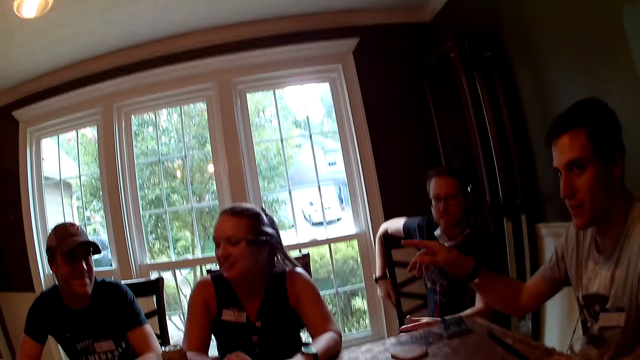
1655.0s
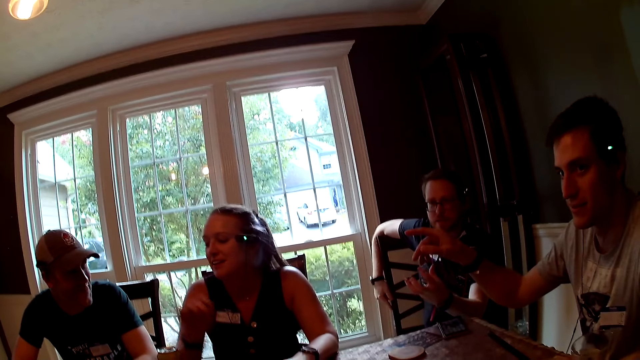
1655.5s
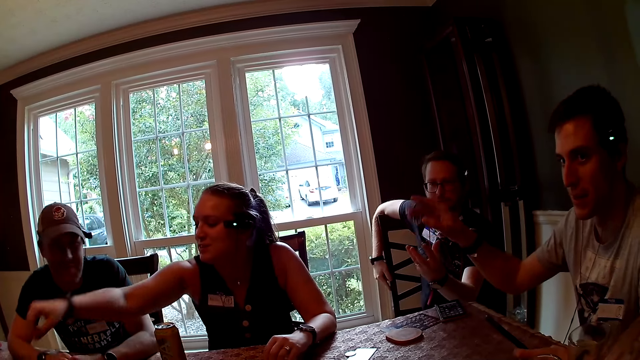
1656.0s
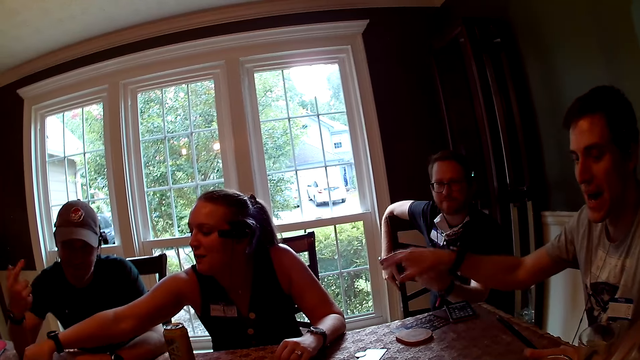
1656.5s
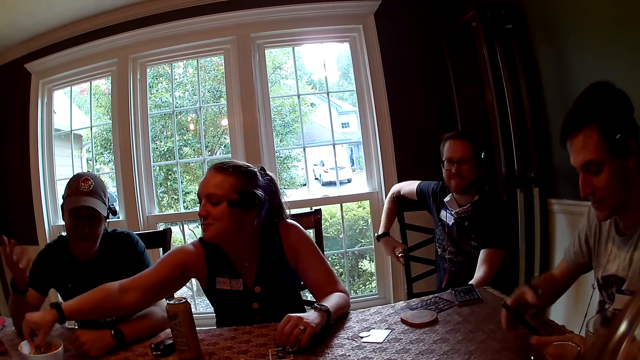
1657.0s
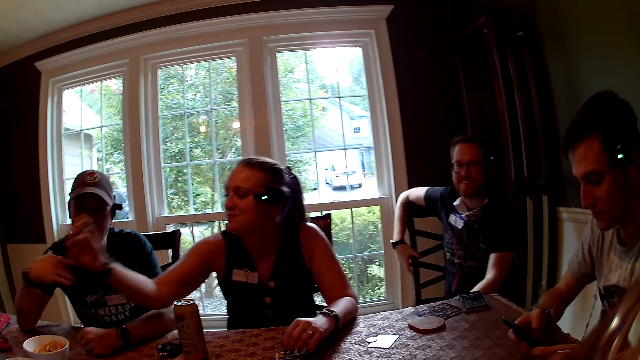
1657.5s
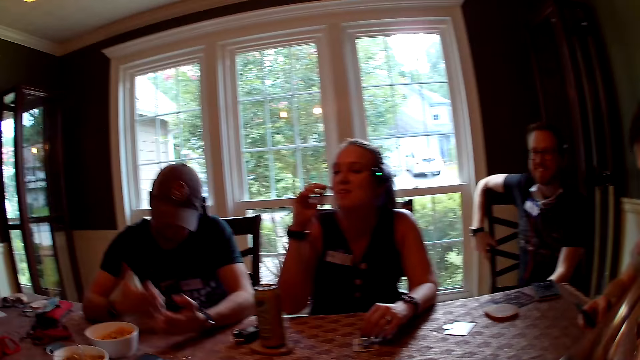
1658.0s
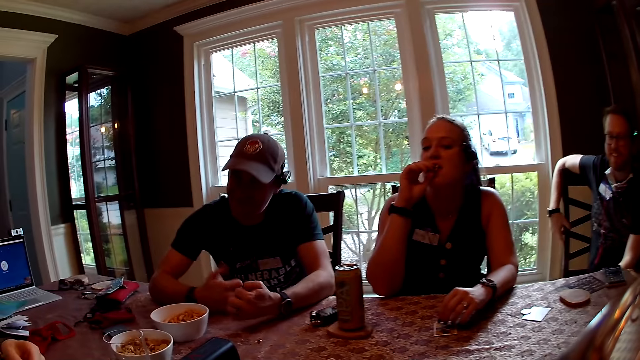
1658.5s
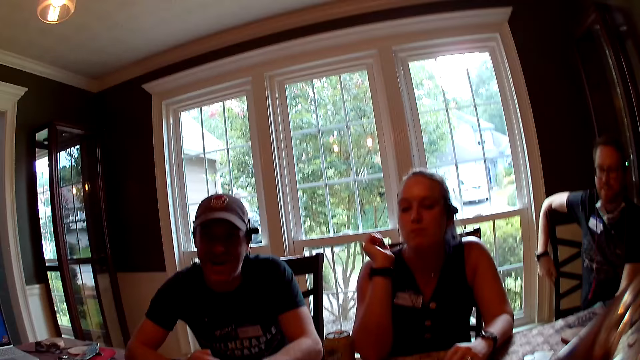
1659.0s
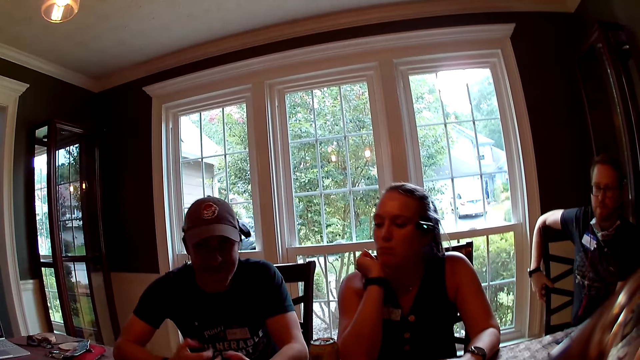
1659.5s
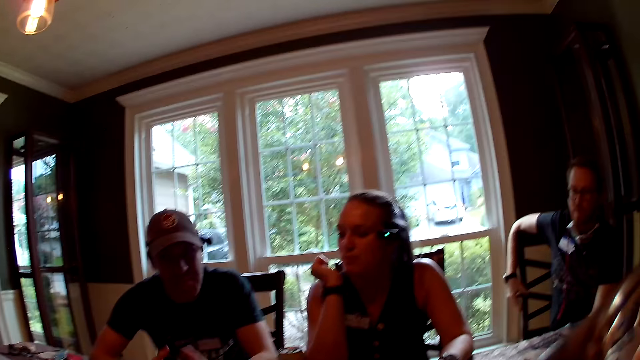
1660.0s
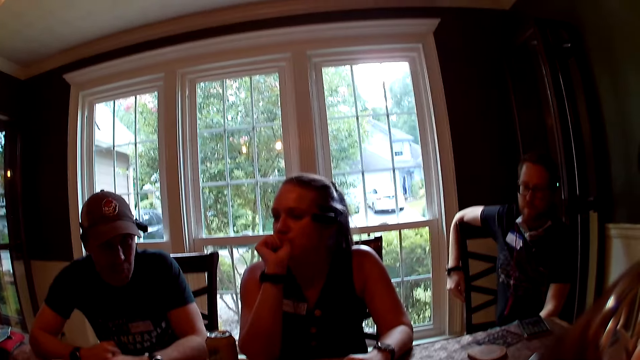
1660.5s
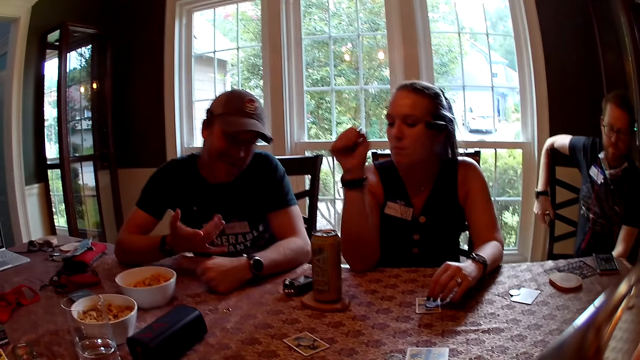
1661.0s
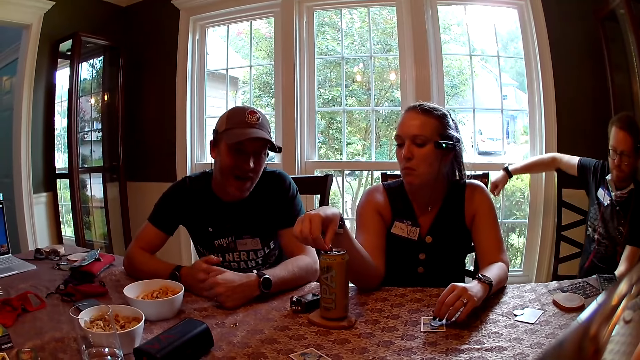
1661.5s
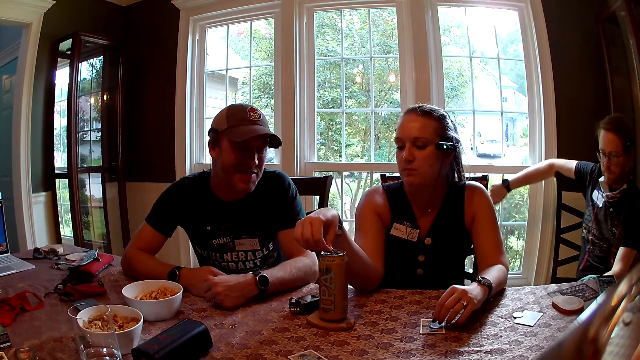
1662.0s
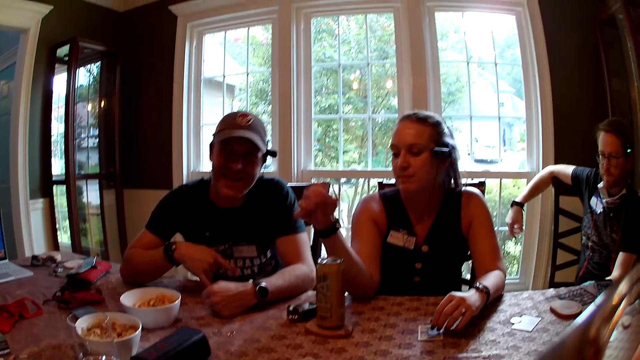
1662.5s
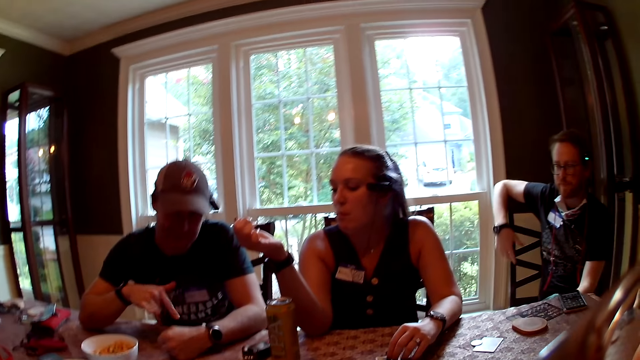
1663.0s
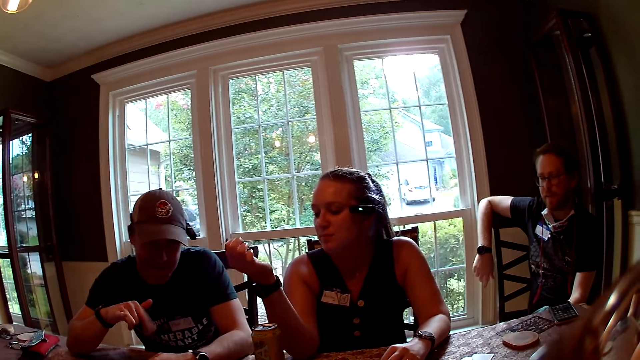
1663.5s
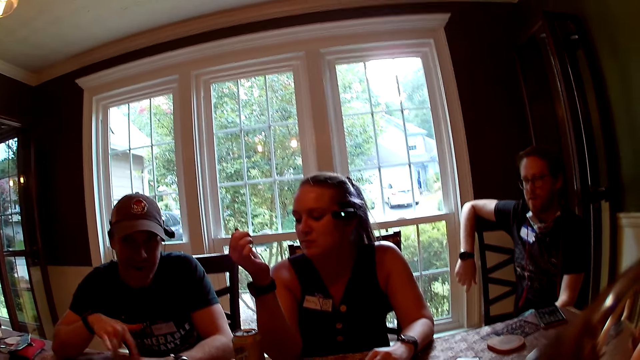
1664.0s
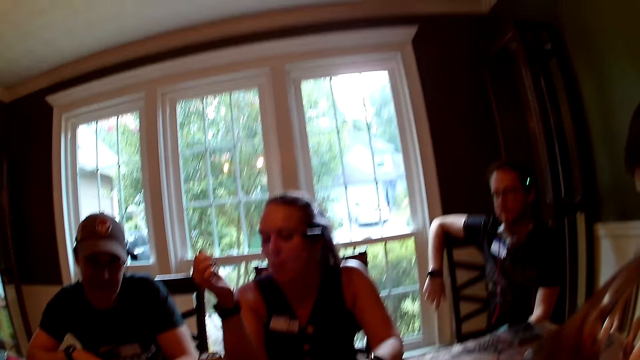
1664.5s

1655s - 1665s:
A man converses with another man, a woman, a third man and a person. The woman converses with the second man, the third man, the first man and the person. Another woman picks up chips from the bowl with her right hand. The first man converses with the second man, the first woman, the third man and the person. The camera wearer converses with the group of people. The other woman eats the chips with her right hand. The second man converses with the first man, the first woman, the third man and the person. The camera wearer converses with a fourth man. The other woman touches a can with her right hand.

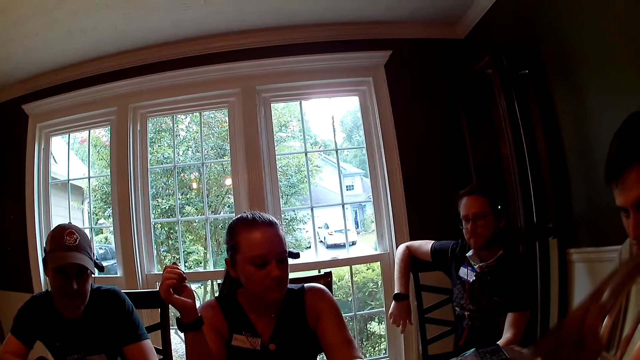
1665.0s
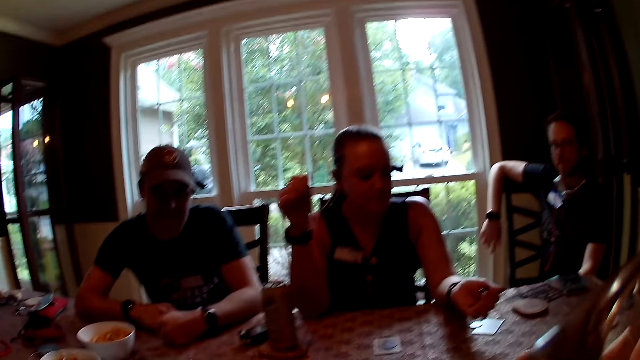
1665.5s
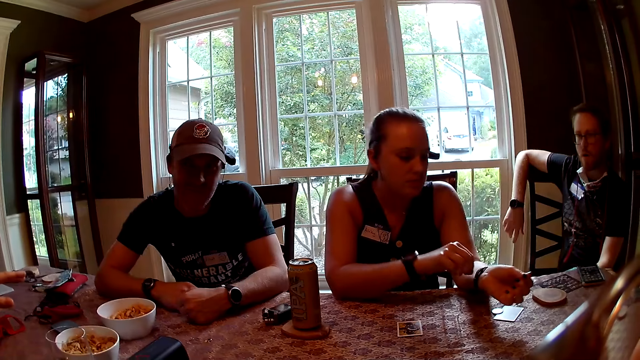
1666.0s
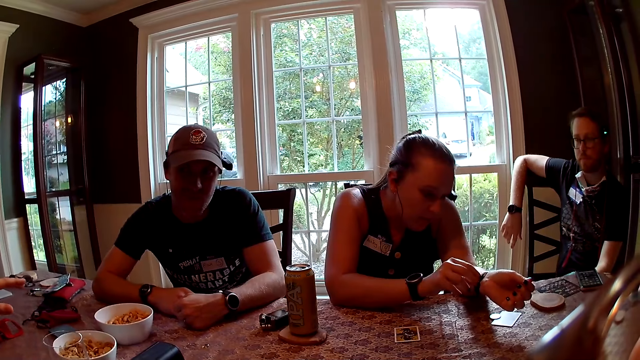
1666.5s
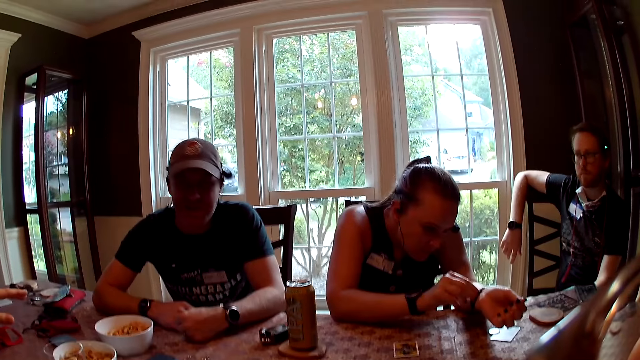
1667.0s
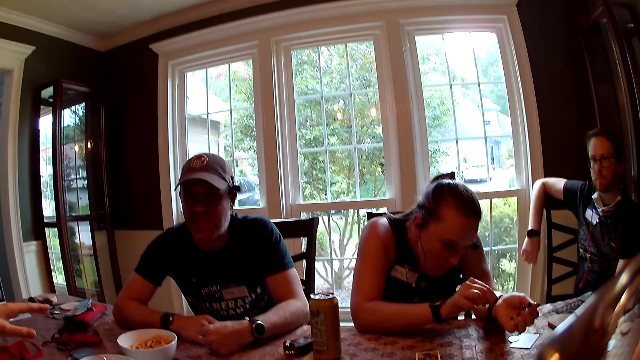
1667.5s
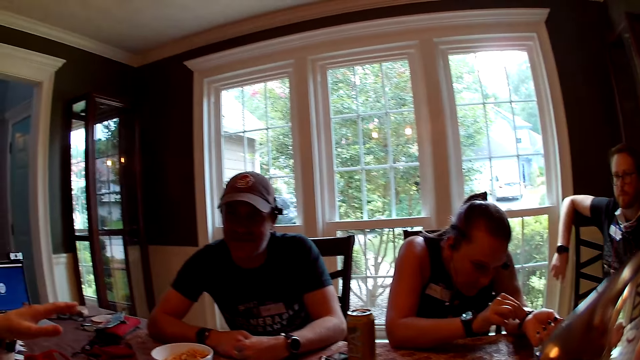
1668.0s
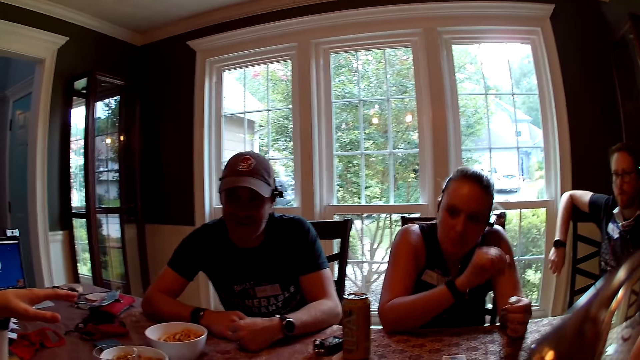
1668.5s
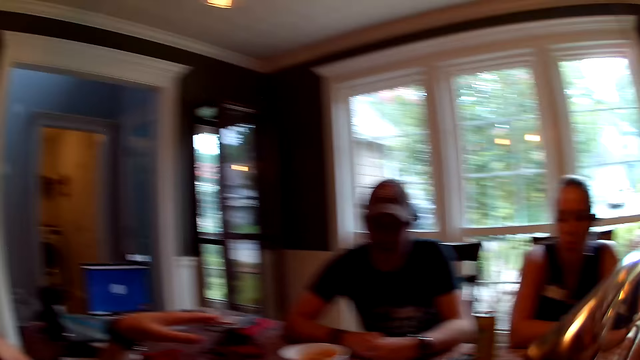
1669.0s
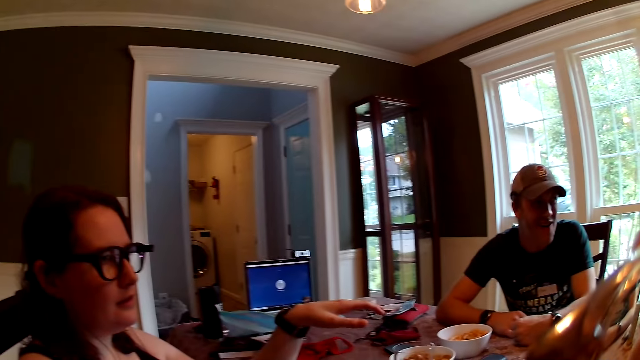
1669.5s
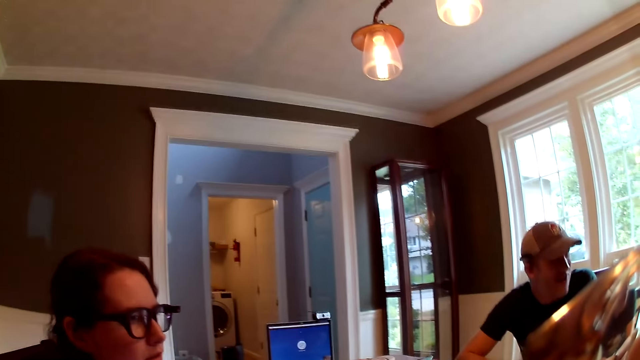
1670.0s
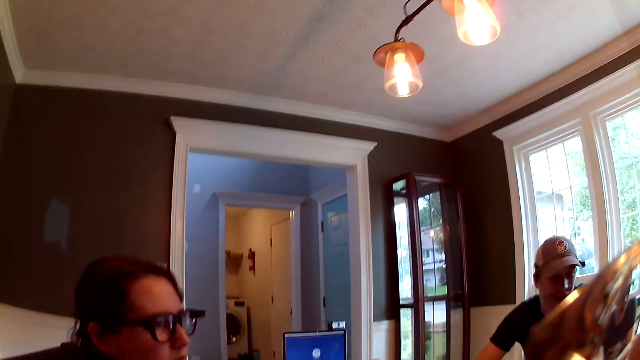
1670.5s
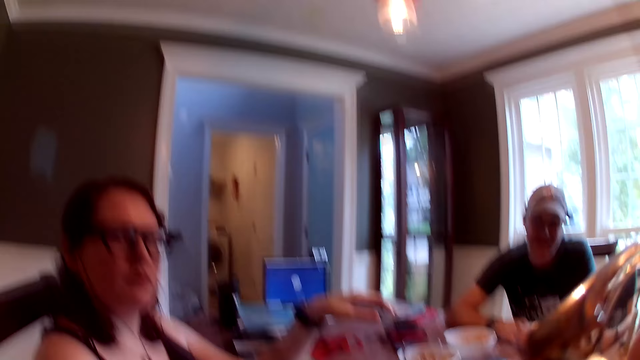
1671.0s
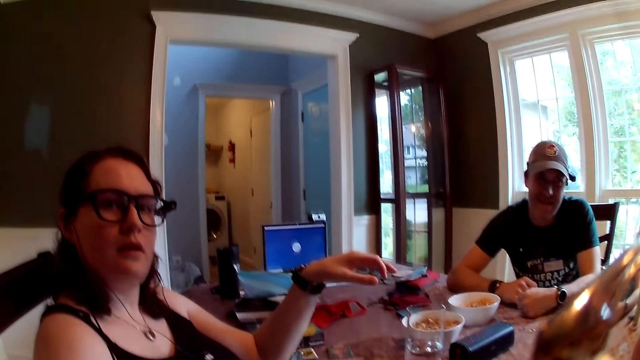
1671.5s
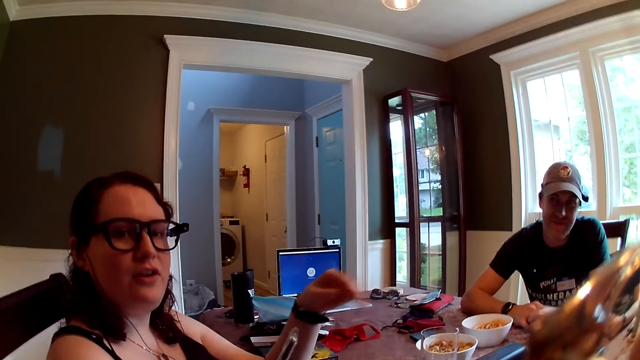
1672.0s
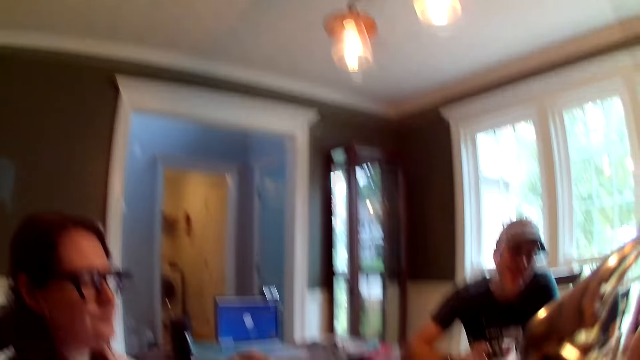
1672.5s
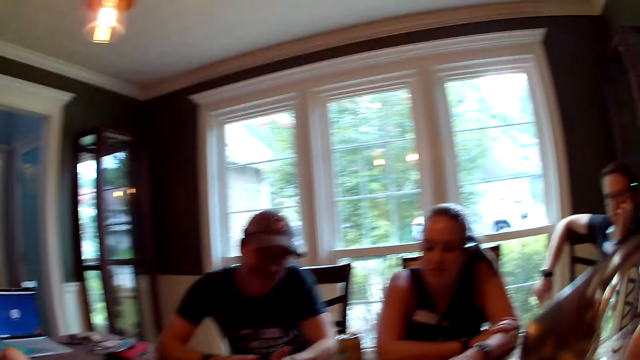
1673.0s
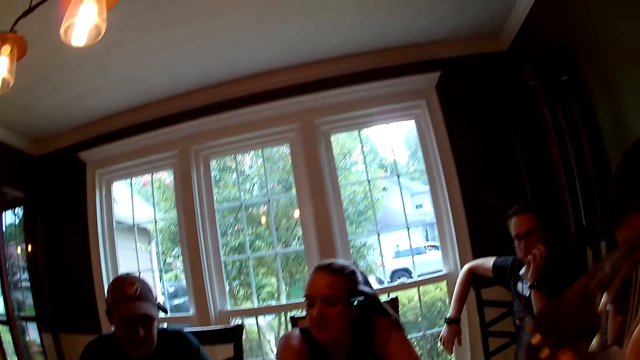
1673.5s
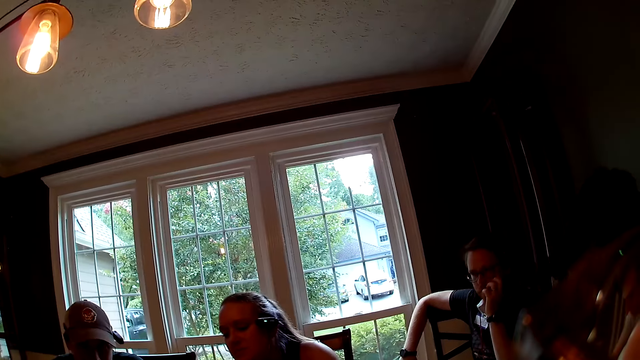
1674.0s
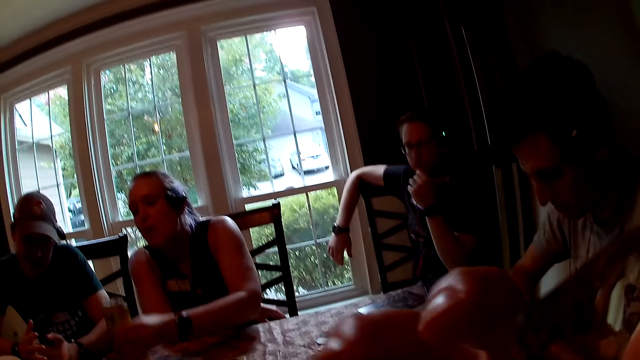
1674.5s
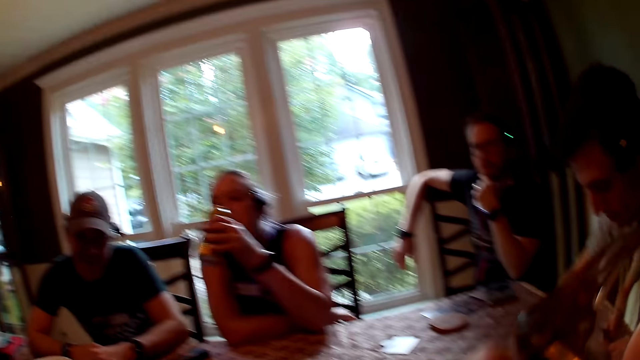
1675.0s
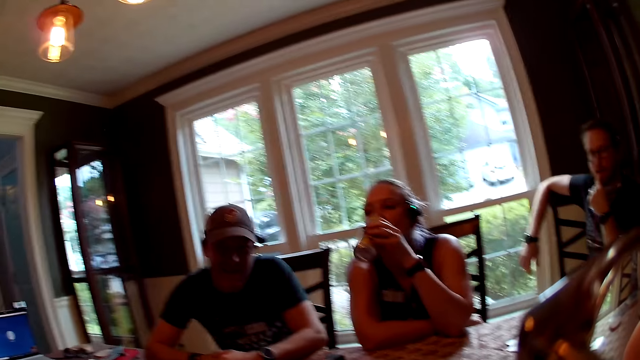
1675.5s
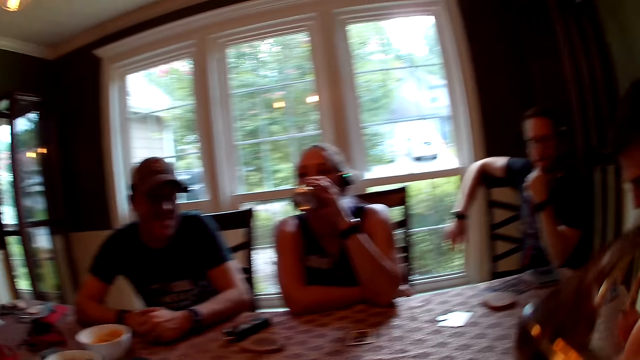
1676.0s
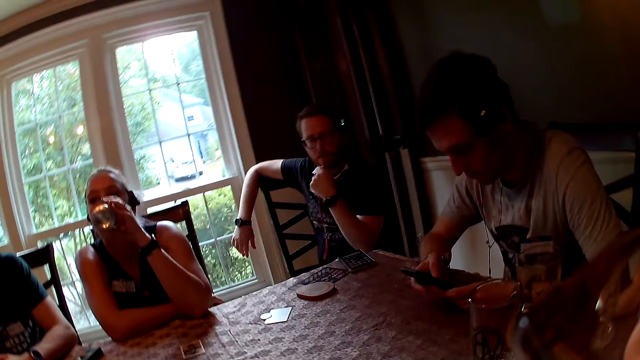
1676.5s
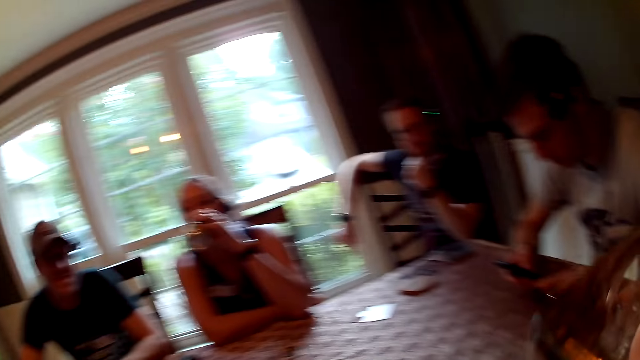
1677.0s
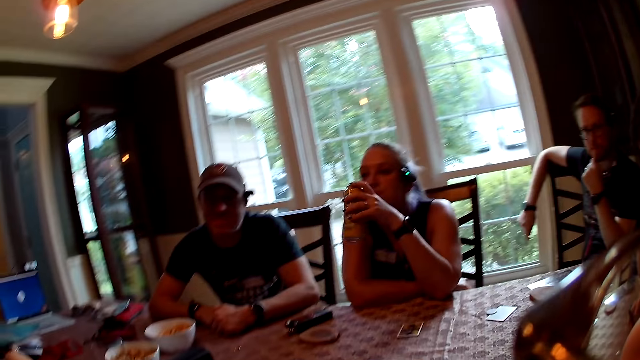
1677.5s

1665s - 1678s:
A person converses with a man, a woman, another man and a third man. Another woman adjusts her watch with her right hand. The first man converses with the third man, the first woman, the second man and the person. The camera wearer converses with the first man, the first woman, the third man, the person and the second man. They converse with a third woman. The person converses with the first man, the first woman, the second man and the third man. The third woman holds the phone with both hands. The first man converses with the third man, the first woman, the second man and the person. The second woman picks up the can with her left hand and drinks from the can with her left hand.
